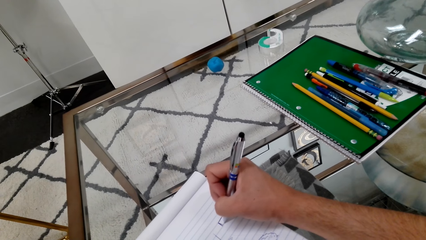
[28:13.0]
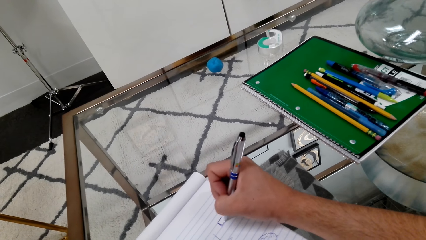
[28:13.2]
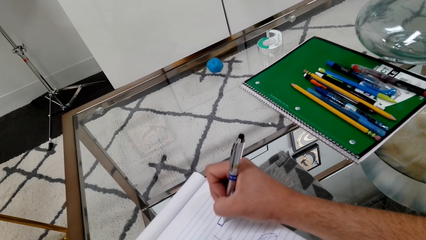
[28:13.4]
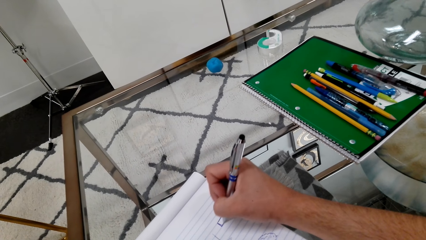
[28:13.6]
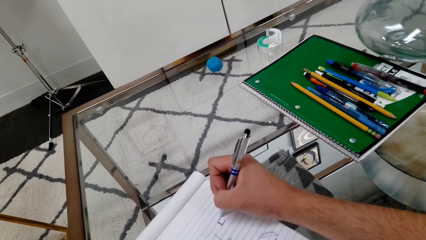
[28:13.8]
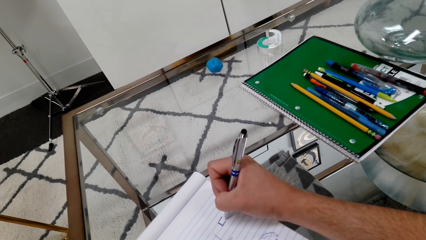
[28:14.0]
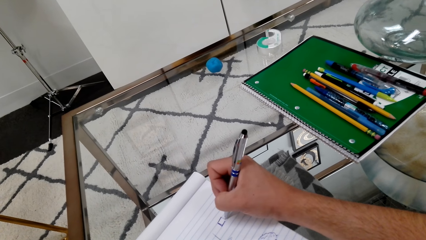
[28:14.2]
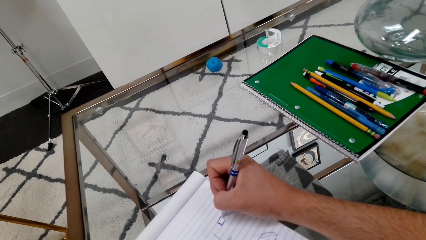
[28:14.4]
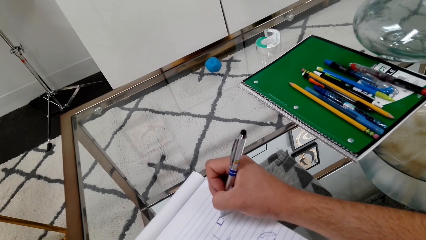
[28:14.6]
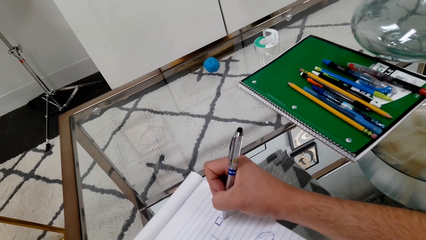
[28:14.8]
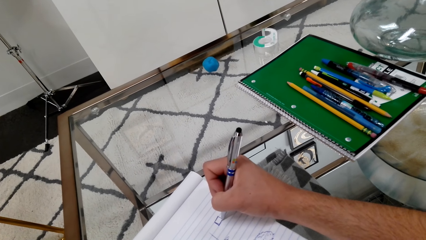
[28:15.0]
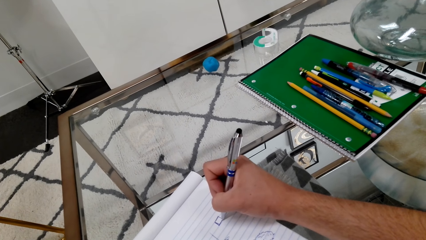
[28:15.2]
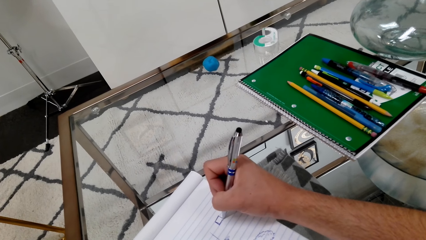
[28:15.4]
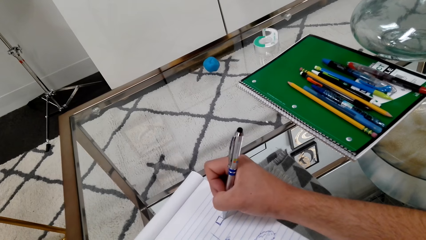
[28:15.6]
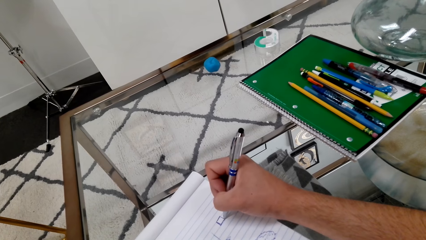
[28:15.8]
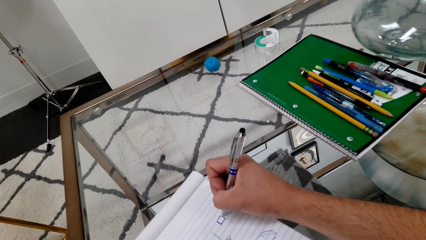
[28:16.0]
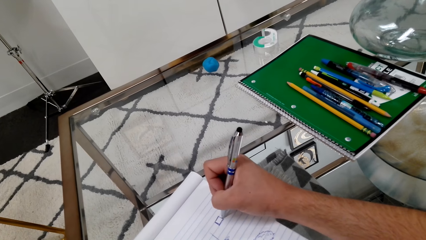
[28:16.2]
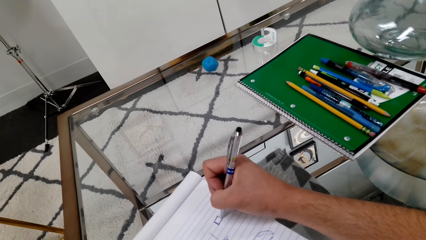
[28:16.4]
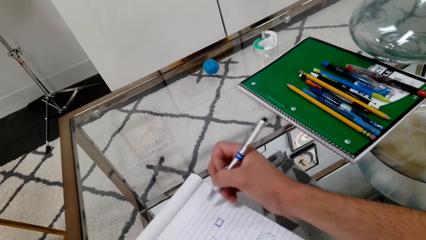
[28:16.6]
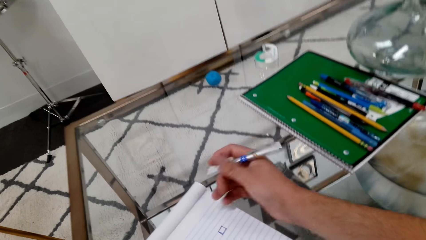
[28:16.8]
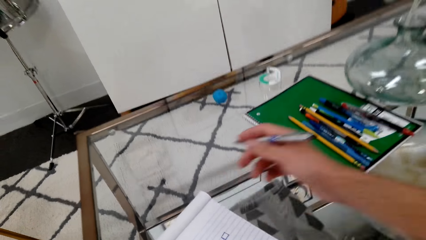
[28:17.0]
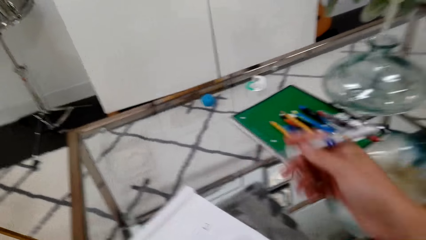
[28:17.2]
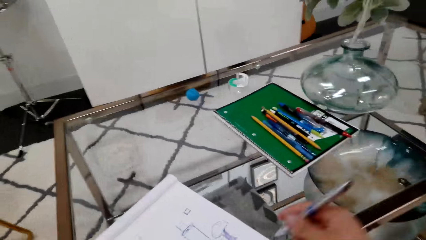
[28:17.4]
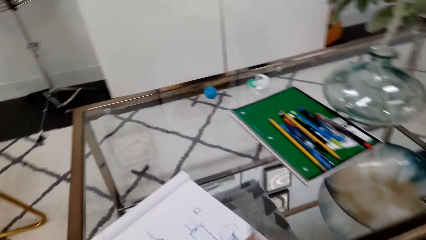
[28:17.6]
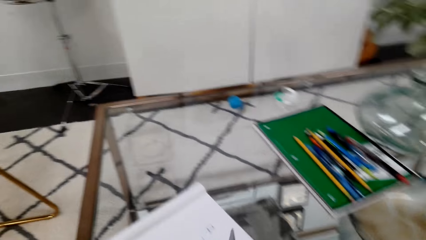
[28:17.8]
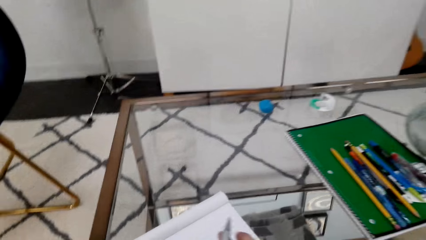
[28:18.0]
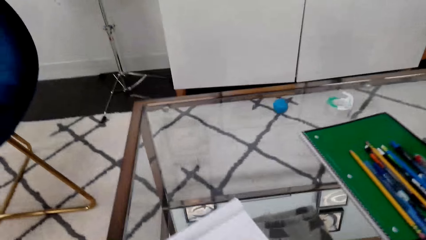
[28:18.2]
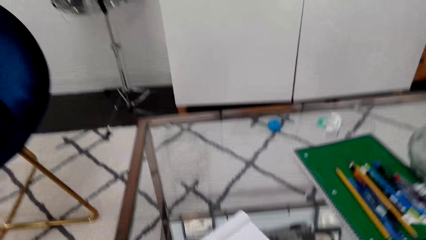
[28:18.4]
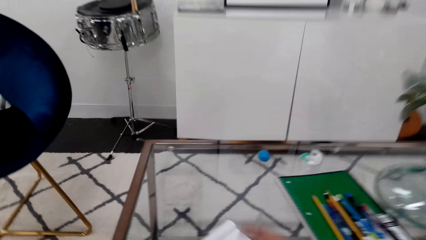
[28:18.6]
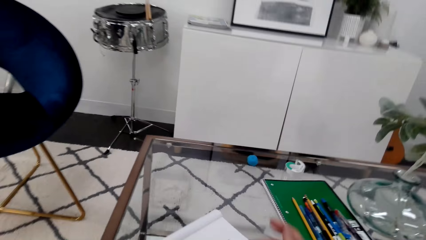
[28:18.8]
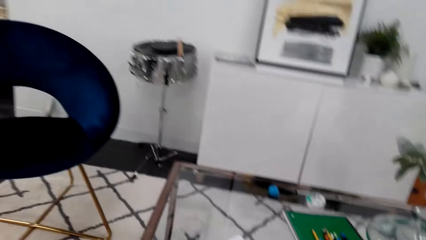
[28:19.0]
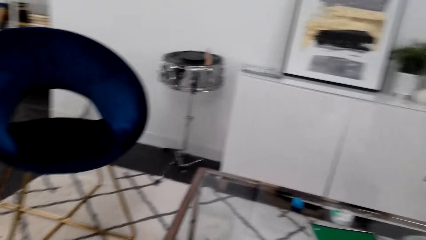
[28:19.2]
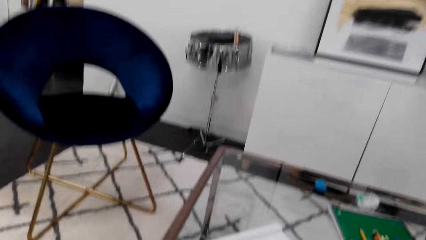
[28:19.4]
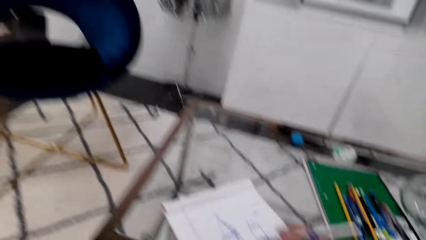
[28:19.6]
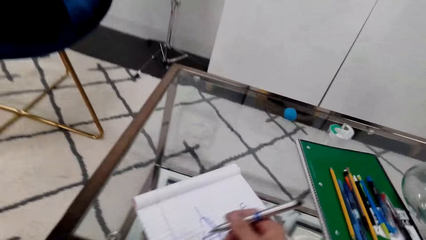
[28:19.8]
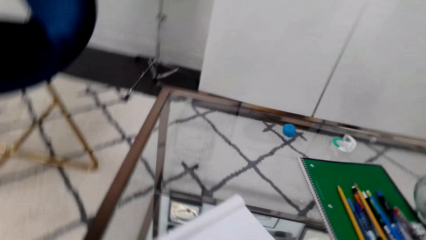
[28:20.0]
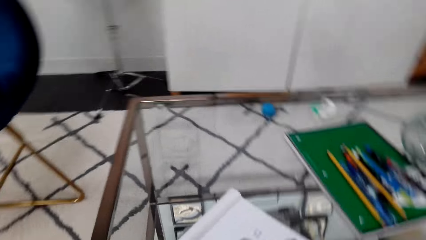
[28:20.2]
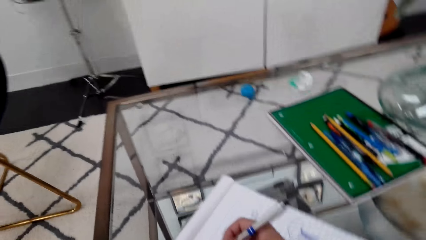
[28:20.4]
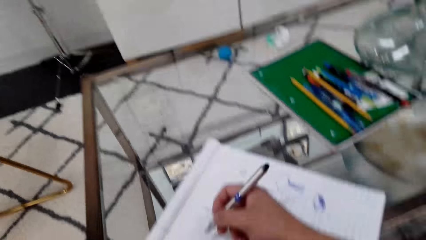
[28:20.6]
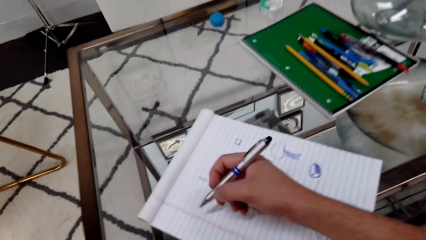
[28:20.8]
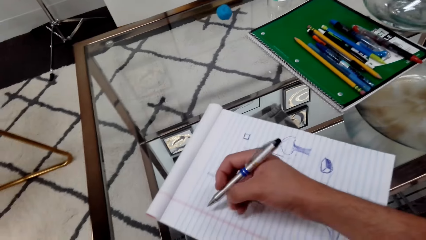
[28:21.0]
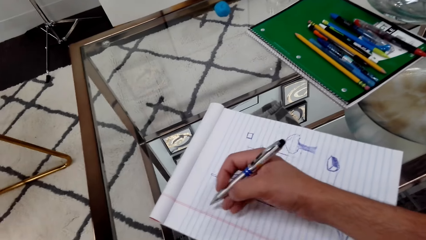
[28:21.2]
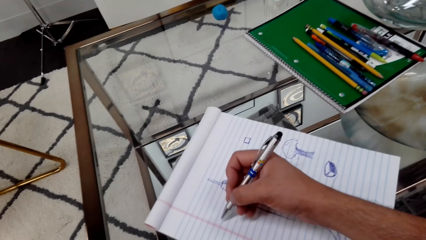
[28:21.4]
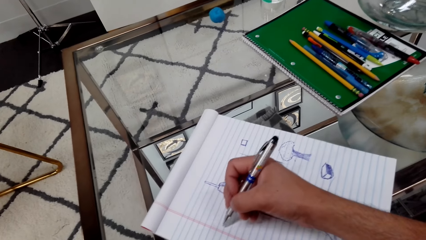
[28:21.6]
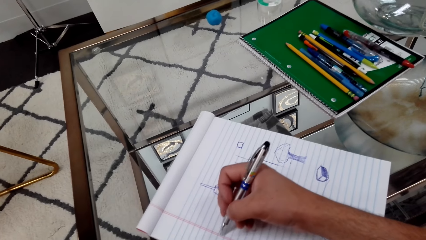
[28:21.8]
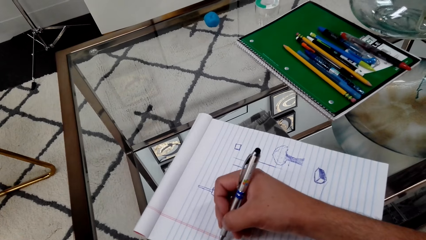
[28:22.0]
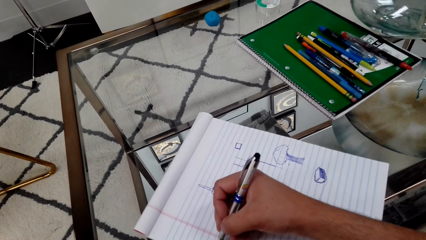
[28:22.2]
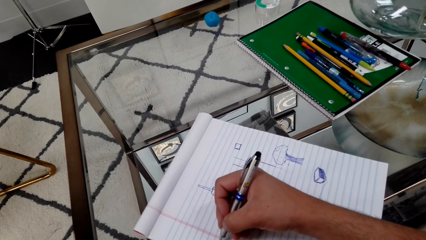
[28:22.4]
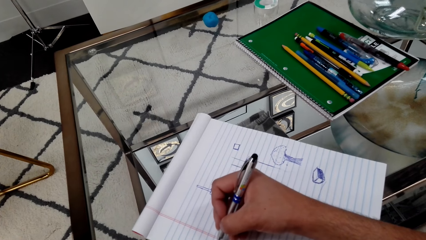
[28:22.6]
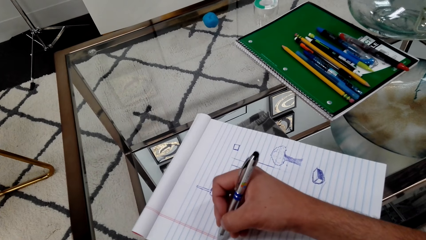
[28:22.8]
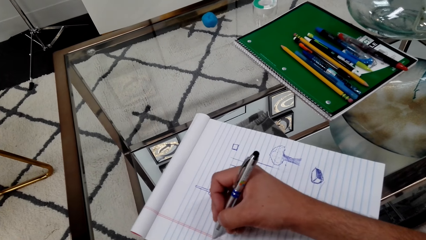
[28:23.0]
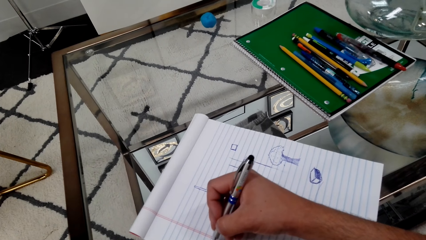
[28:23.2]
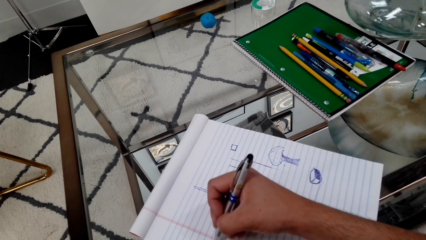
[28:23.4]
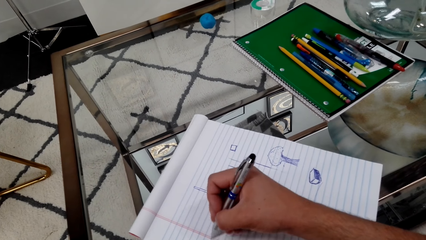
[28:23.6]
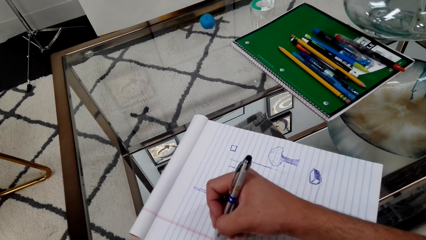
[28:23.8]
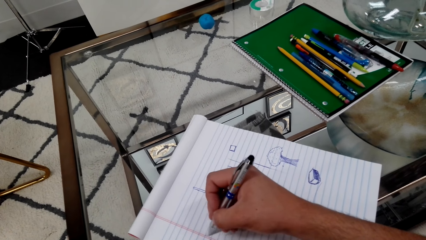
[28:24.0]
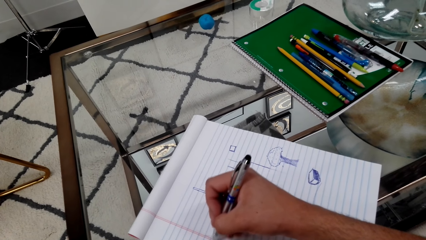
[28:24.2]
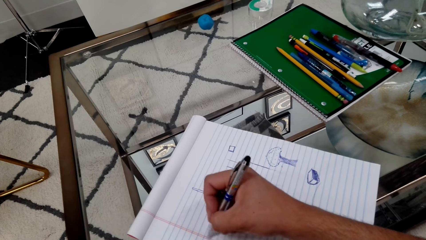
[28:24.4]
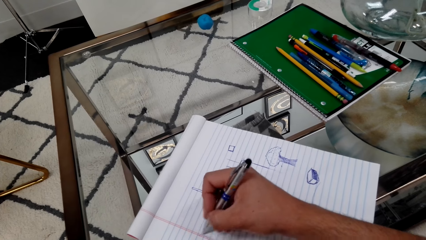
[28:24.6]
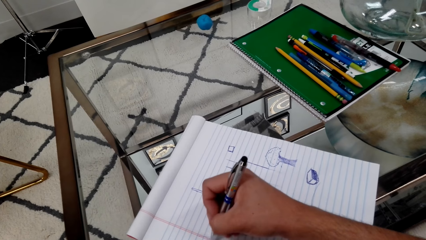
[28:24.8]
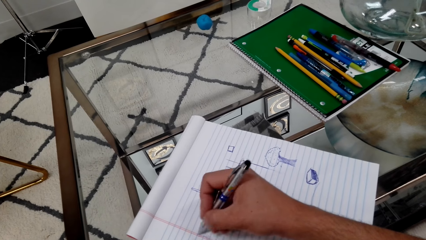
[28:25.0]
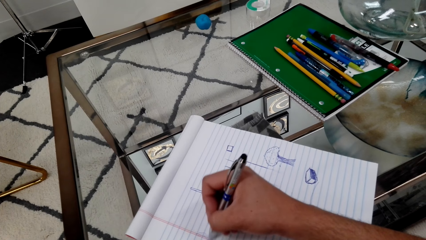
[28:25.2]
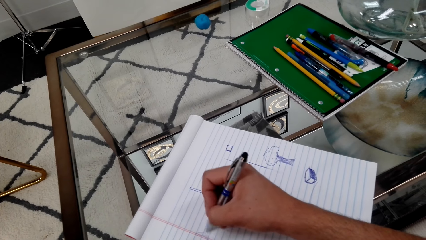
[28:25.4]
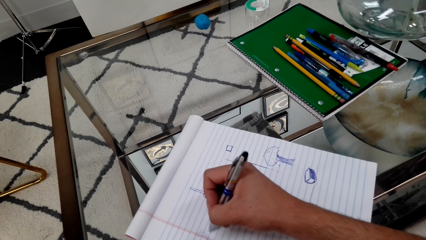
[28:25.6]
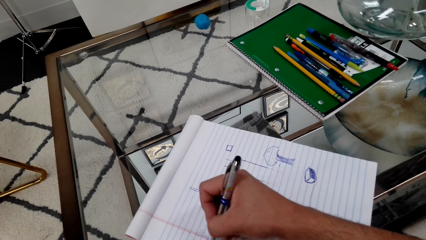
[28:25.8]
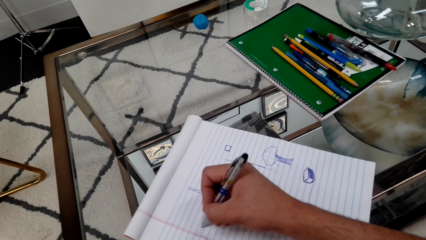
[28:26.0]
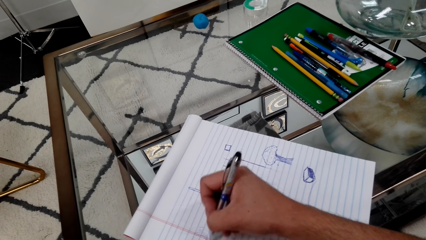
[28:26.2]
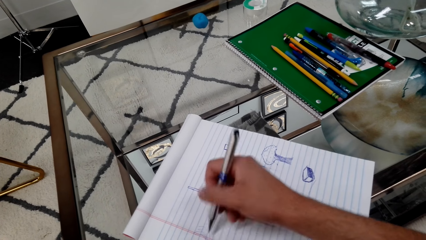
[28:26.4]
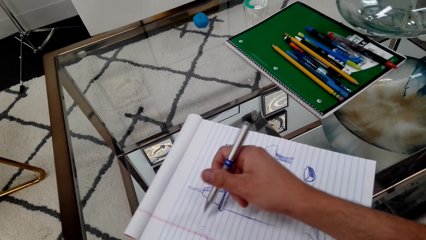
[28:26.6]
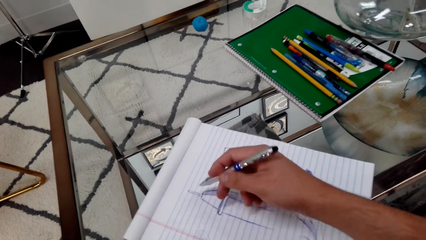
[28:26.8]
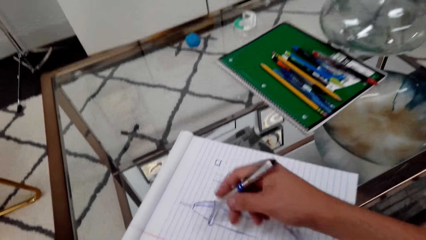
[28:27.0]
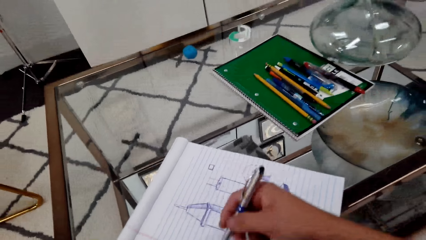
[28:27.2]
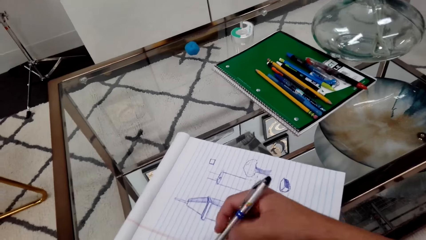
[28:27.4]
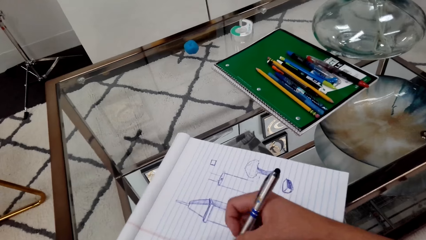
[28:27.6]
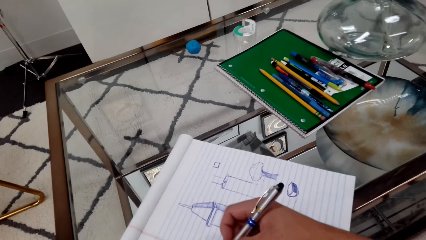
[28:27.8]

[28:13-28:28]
The camera wearer moves their hand. They hold the book and draw on the book.
